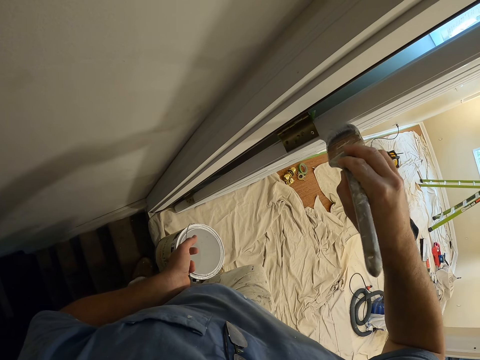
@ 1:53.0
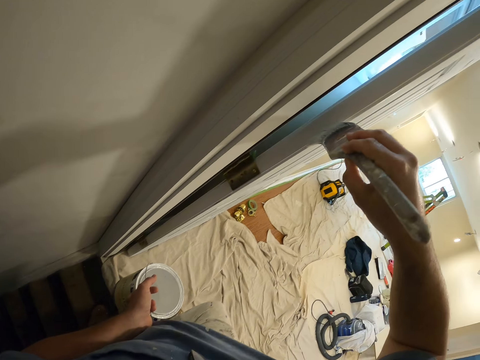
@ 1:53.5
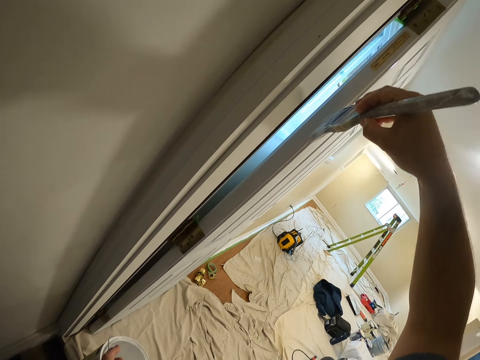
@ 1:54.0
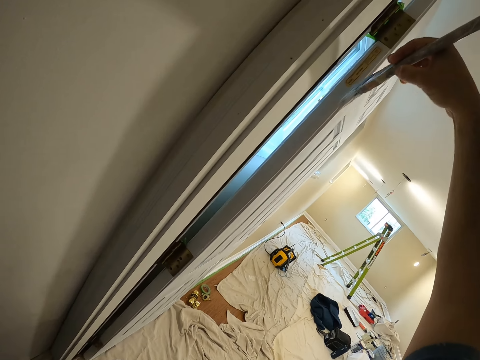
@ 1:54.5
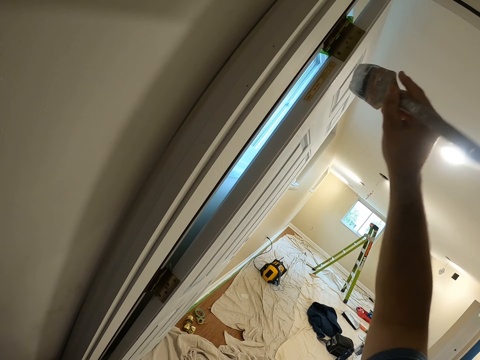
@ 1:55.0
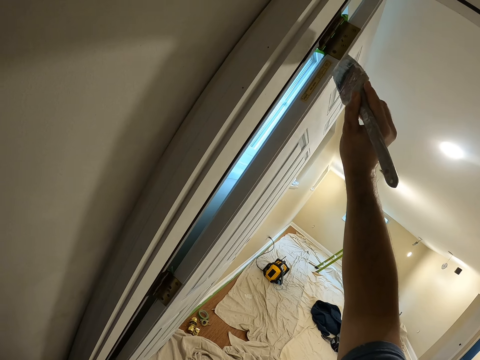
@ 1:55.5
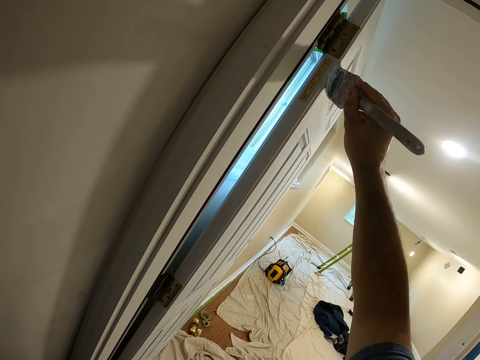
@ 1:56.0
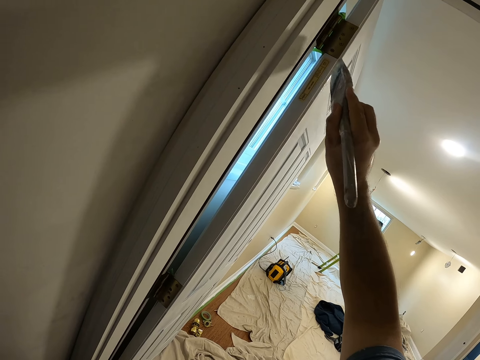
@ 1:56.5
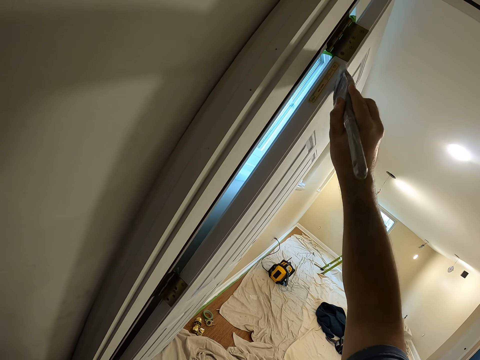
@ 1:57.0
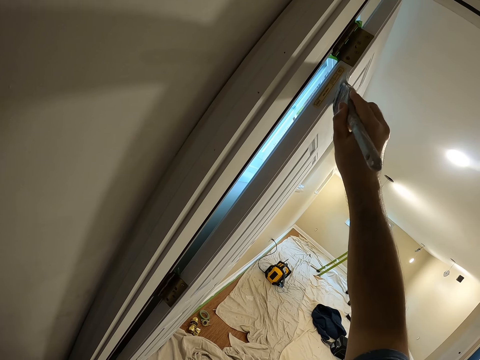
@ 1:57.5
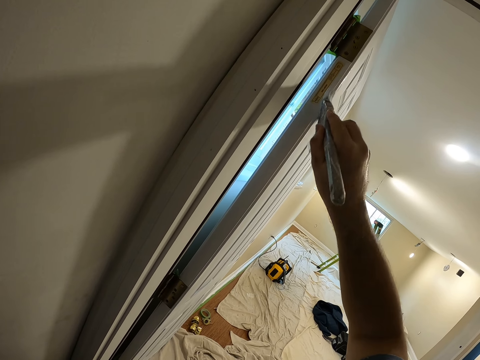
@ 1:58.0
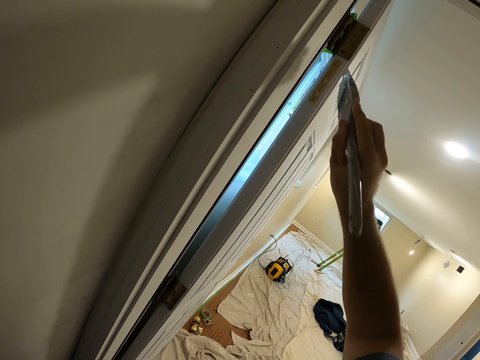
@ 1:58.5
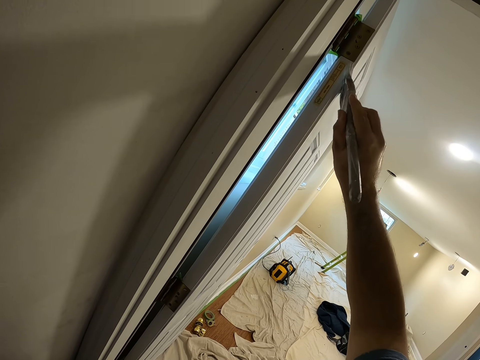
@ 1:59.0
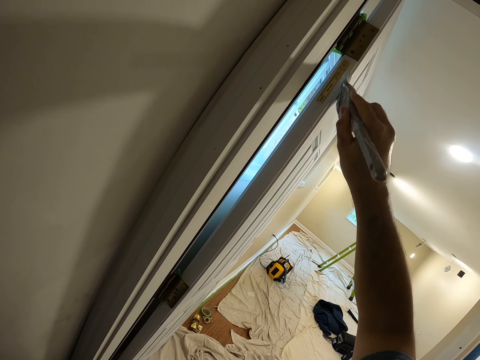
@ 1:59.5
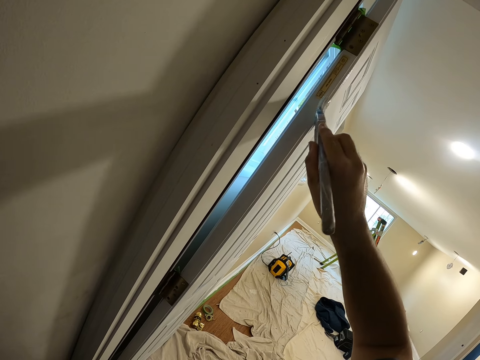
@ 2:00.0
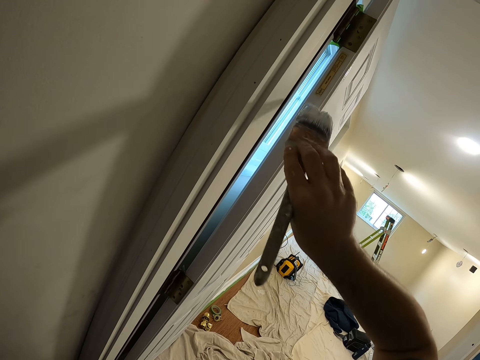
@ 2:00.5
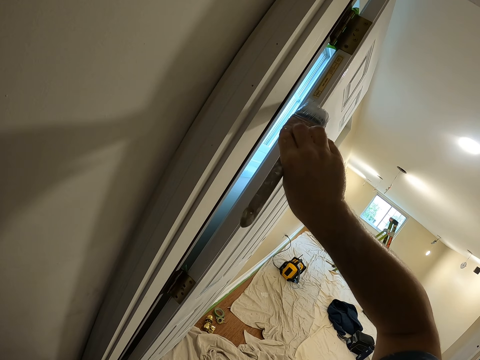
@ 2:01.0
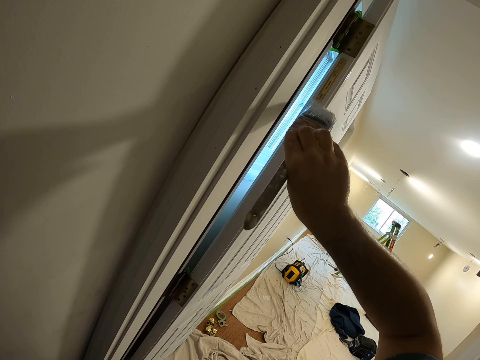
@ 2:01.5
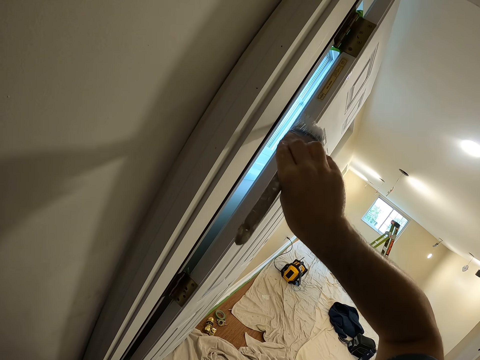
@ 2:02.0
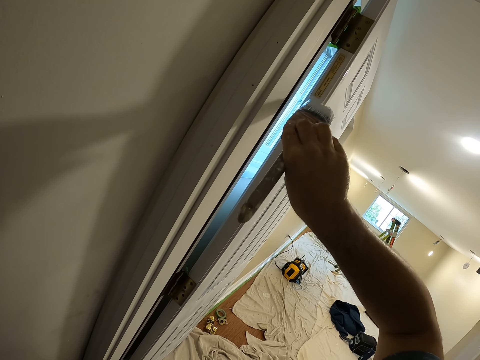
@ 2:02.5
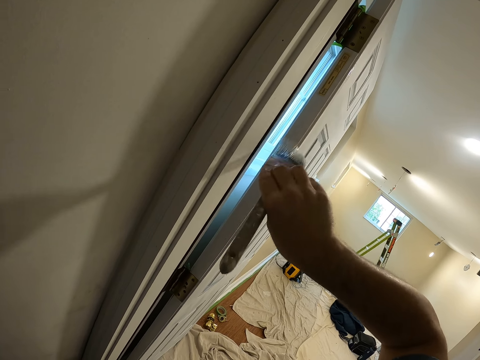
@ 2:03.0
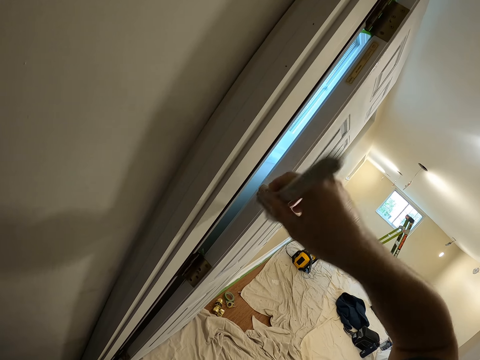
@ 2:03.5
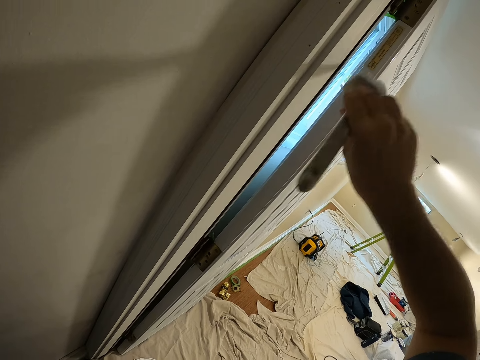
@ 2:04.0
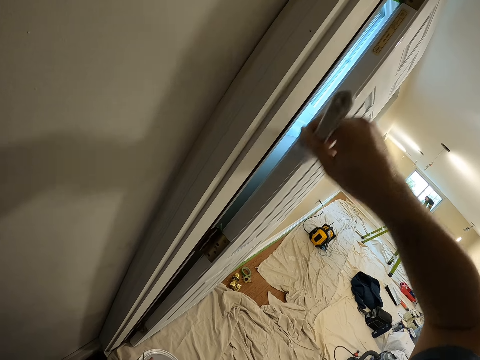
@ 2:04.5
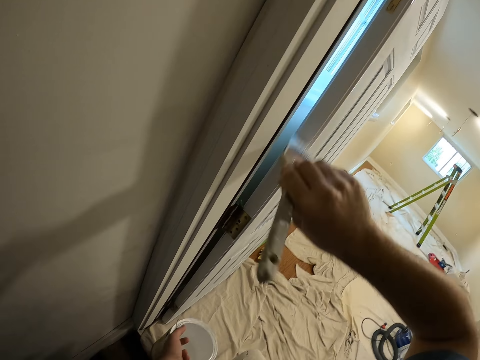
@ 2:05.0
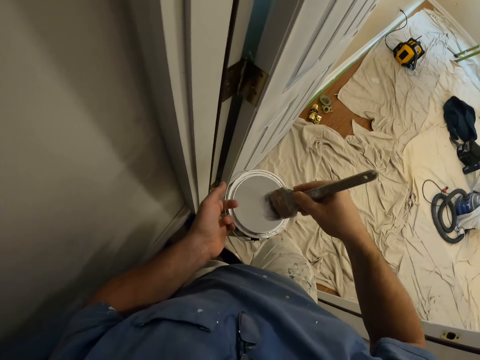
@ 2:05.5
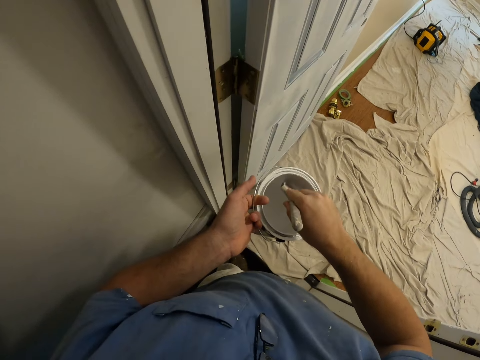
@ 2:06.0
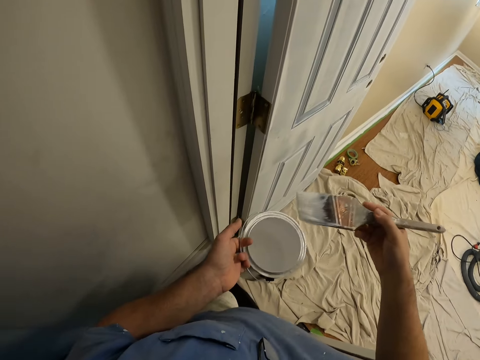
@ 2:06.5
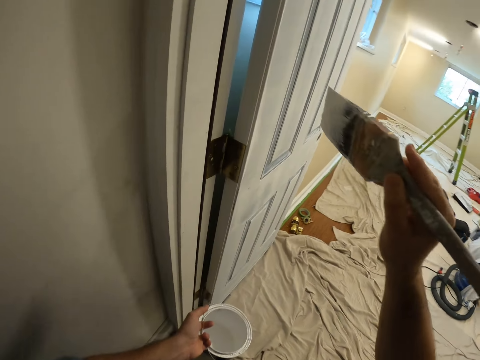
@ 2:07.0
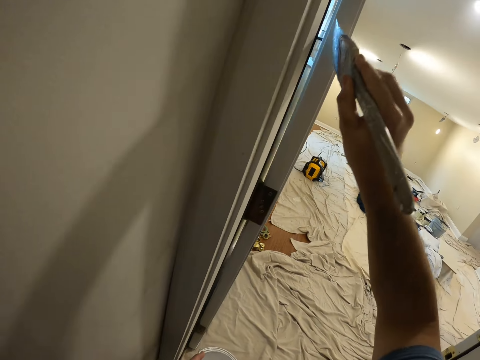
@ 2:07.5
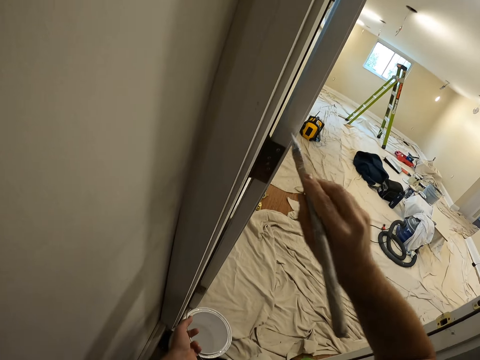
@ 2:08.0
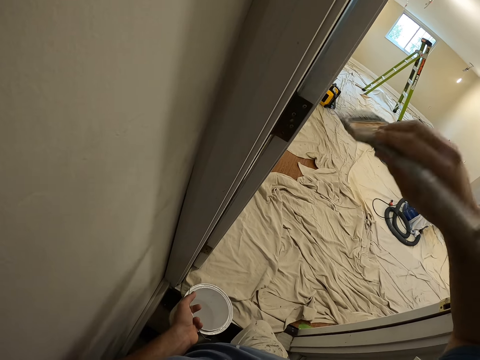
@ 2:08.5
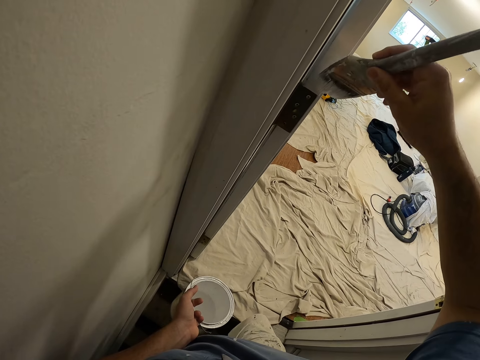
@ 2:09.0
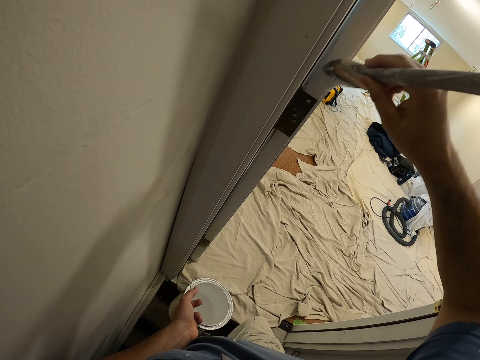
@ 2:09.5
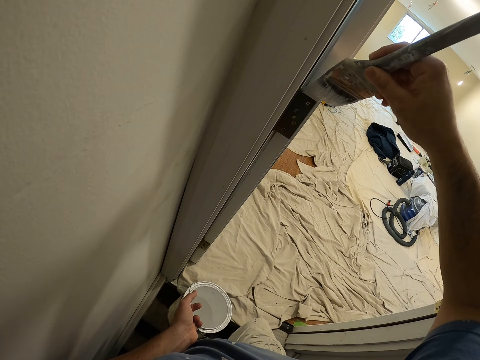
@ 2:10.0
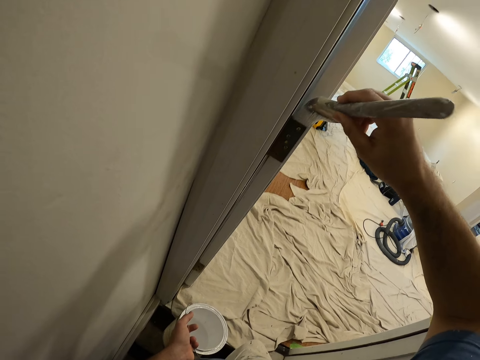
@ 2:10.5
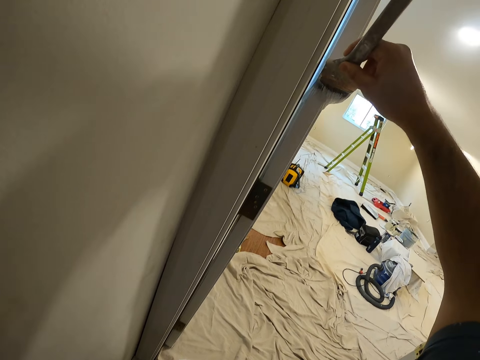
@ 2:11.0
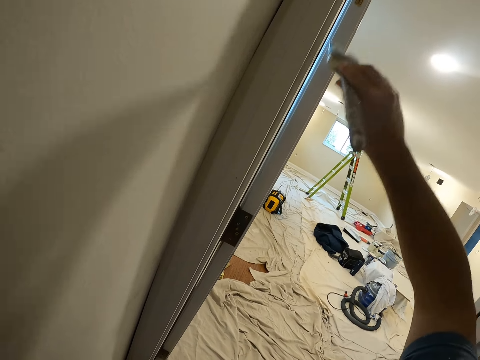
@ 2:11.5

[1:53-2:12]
The camera wearer adds paint to the painting brush inside a paint container. They paint the door in the room.

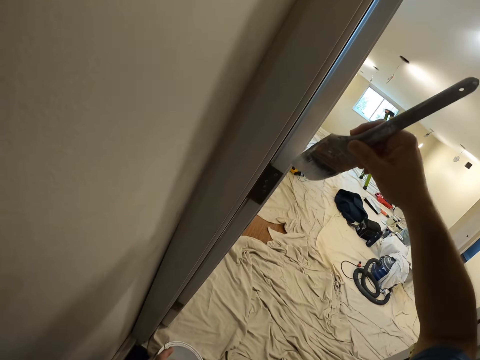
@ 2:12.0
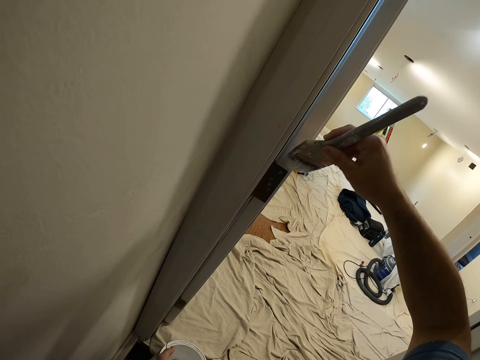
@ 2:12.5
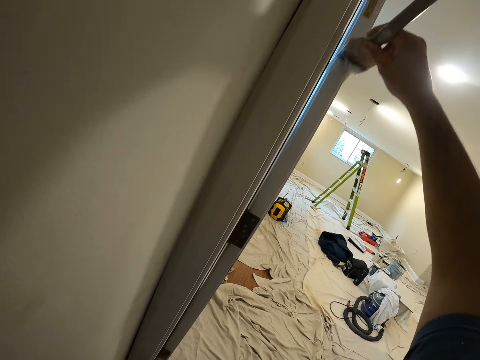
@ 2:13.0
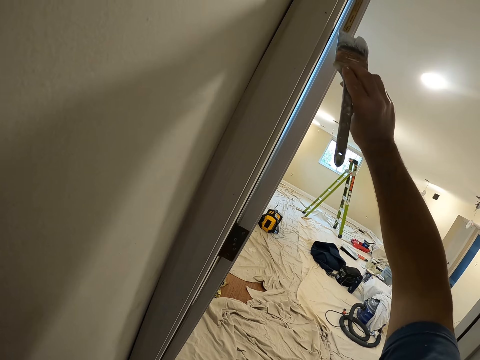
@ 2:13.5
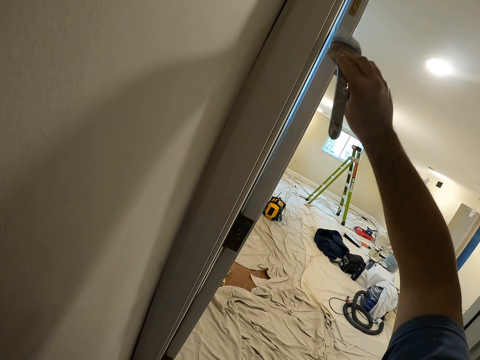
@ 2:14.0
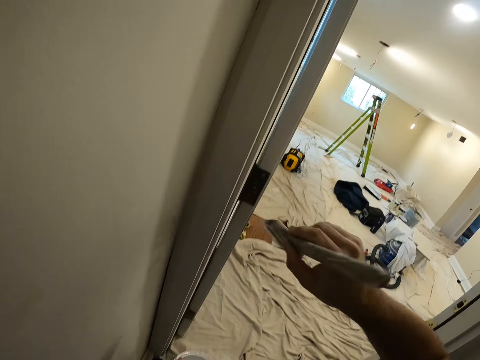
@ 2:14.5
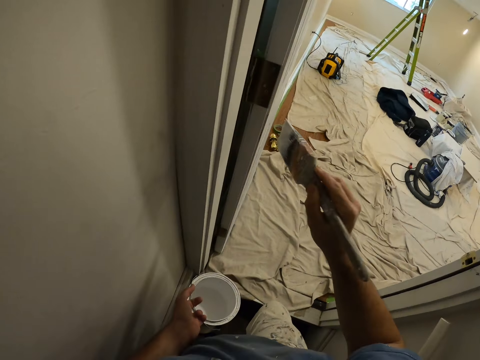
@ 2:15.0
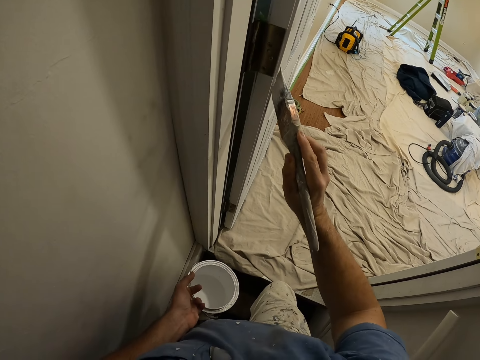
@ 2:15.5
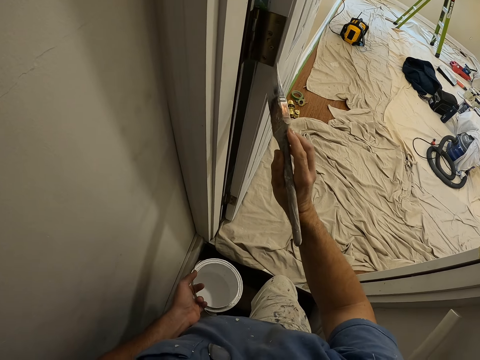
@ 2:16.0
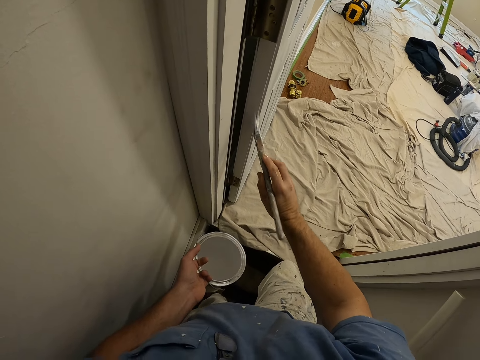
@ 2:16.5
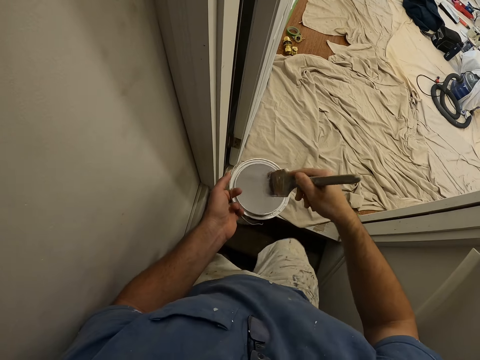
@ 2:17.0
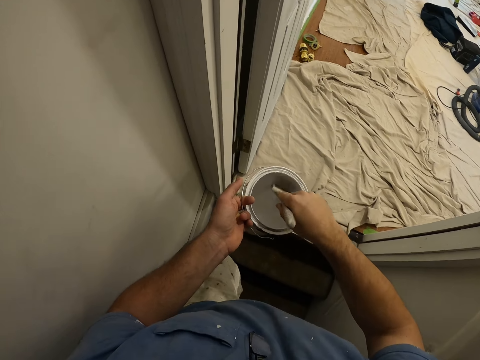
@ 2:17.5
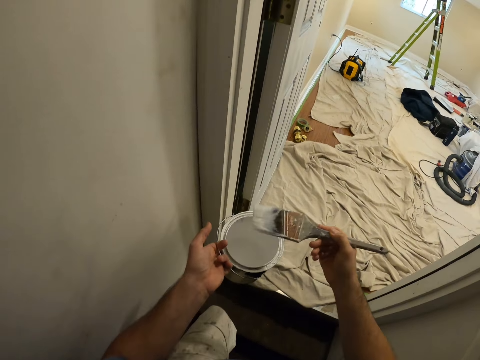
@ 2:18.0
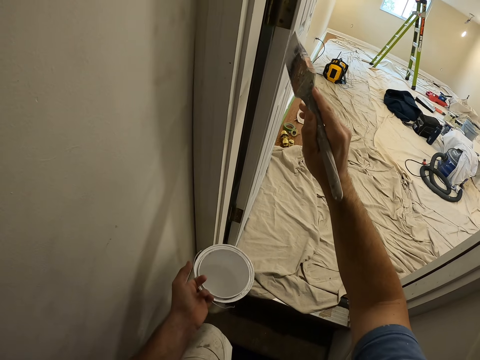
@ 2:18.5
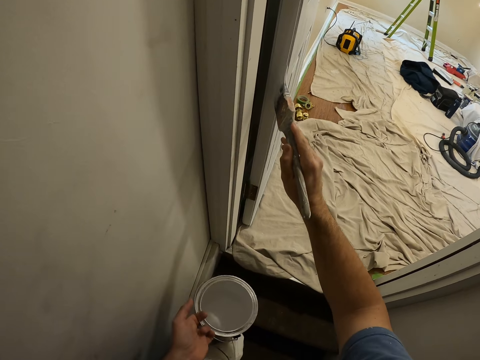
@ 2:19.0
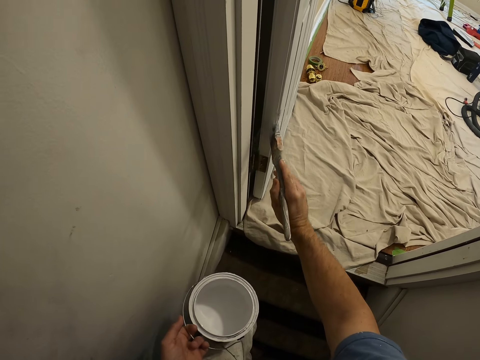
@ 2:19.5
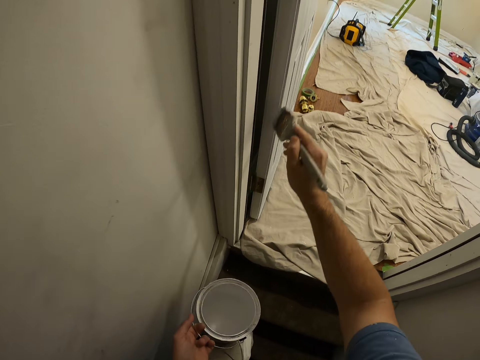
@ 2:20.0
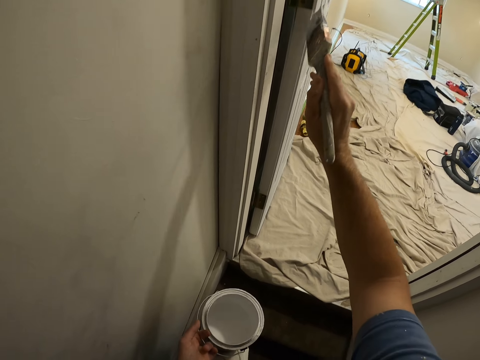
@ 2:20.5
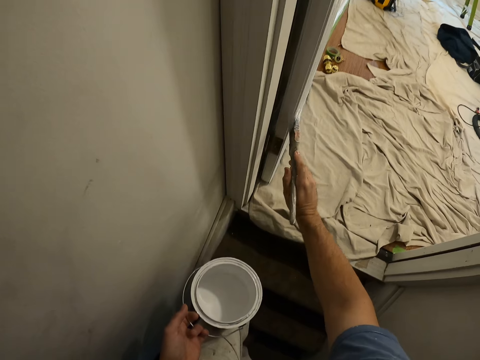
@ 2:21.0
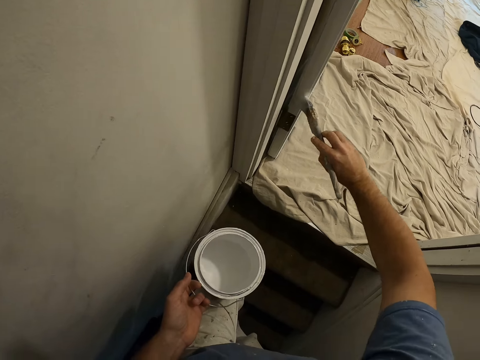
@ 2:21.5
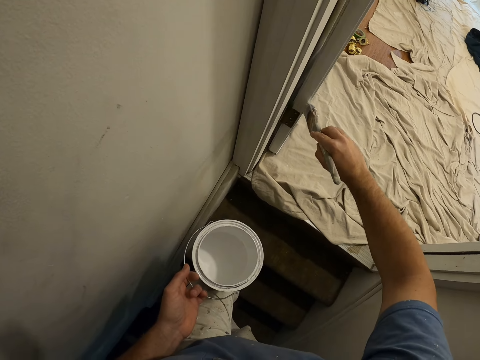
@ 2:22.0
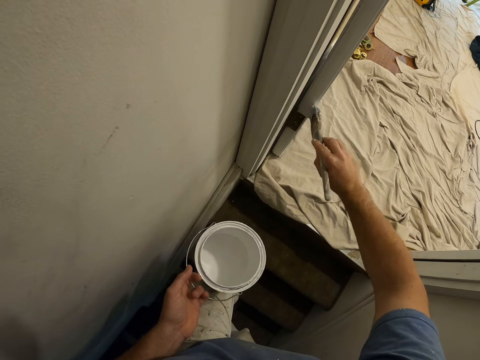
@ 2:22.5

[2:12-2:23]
The camera wearer adds paint to the painting brush inside a paint container. They paint the door in the room.
